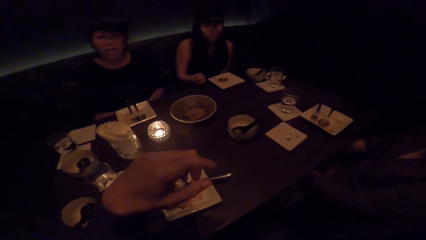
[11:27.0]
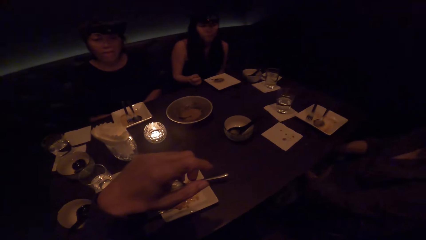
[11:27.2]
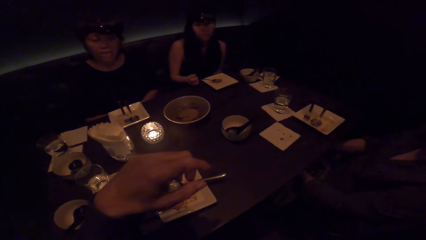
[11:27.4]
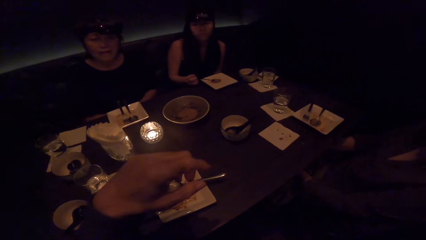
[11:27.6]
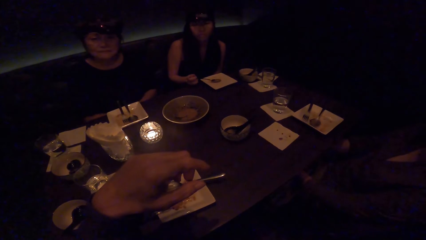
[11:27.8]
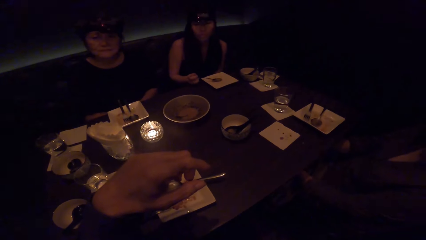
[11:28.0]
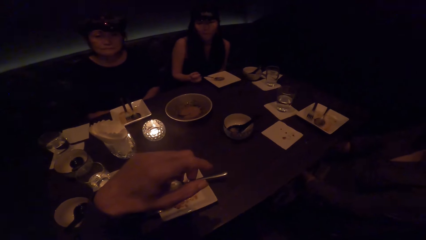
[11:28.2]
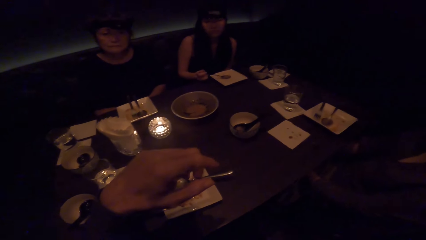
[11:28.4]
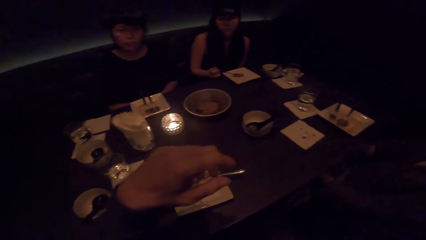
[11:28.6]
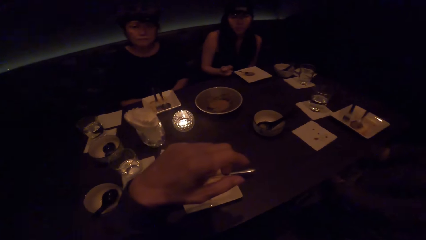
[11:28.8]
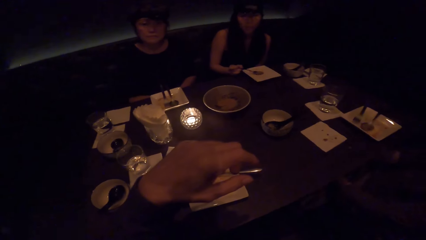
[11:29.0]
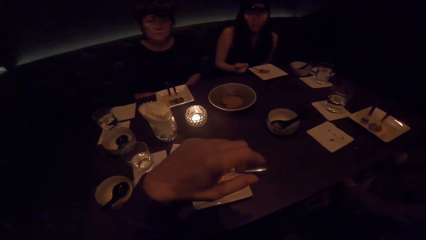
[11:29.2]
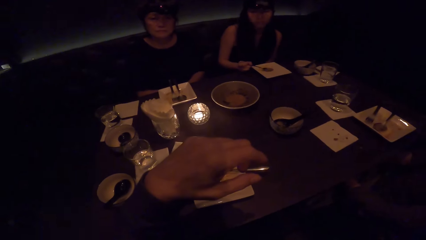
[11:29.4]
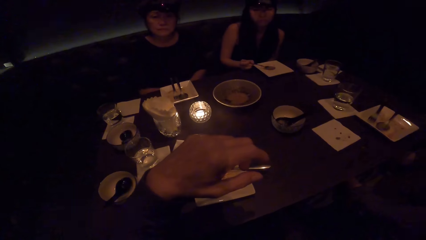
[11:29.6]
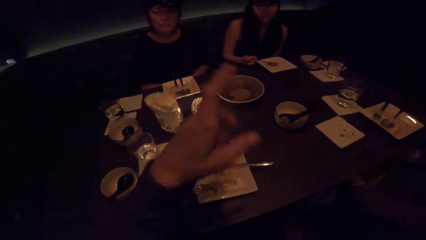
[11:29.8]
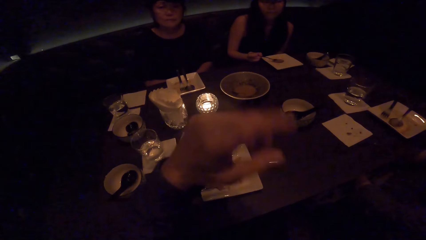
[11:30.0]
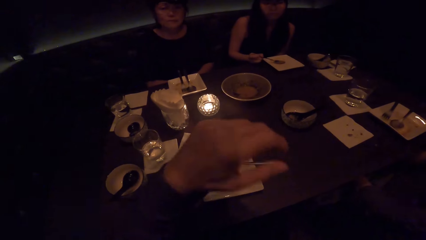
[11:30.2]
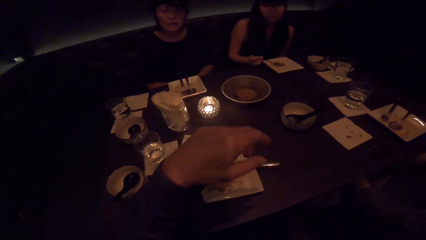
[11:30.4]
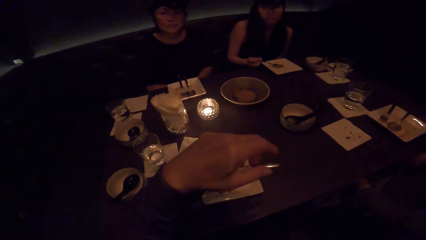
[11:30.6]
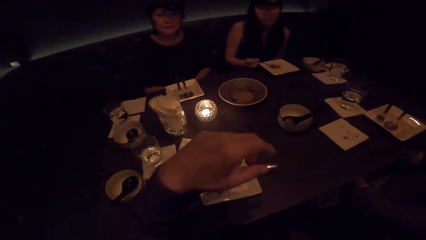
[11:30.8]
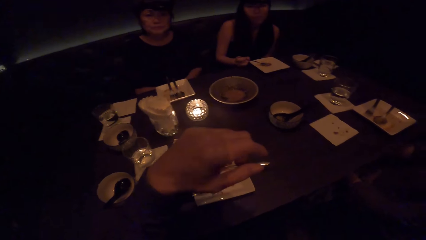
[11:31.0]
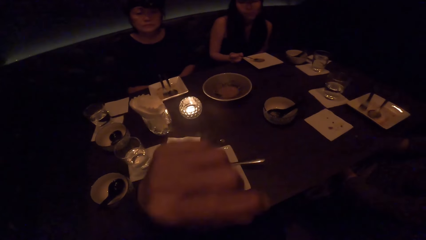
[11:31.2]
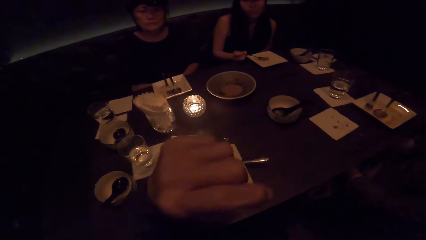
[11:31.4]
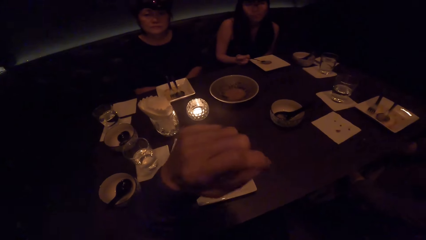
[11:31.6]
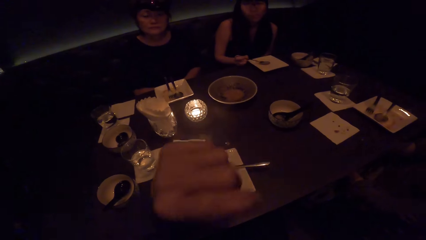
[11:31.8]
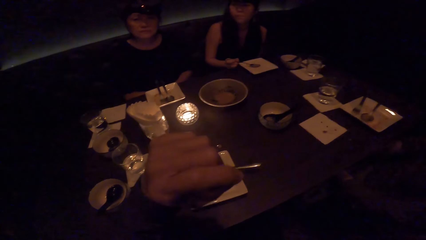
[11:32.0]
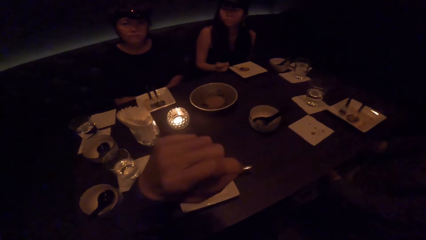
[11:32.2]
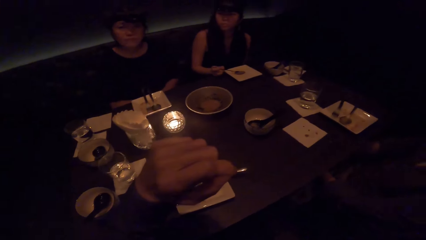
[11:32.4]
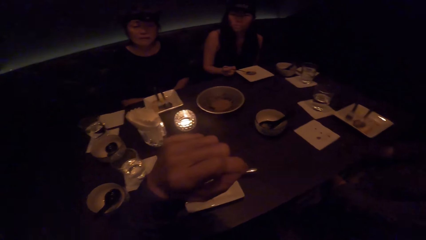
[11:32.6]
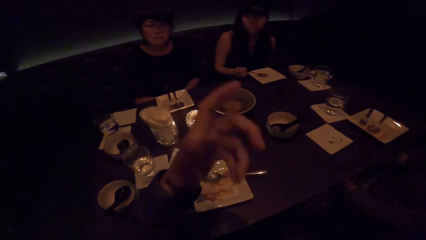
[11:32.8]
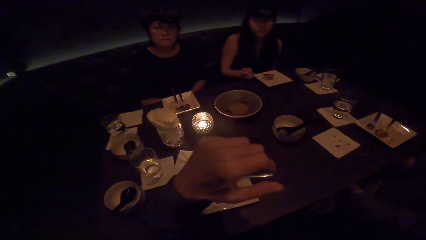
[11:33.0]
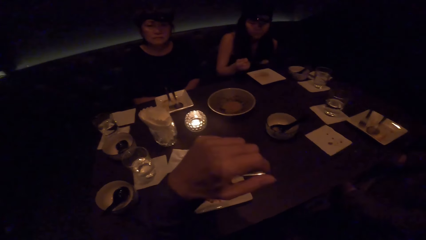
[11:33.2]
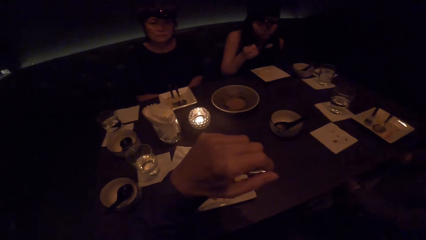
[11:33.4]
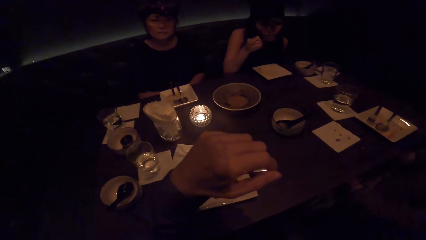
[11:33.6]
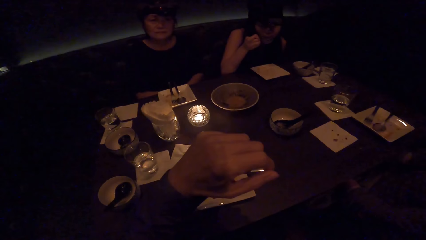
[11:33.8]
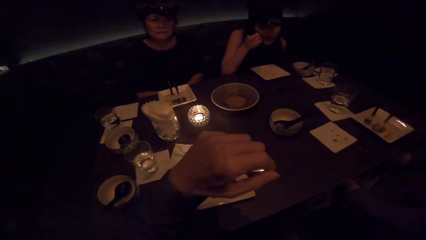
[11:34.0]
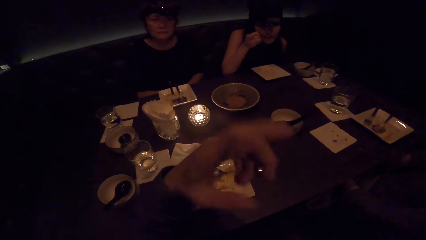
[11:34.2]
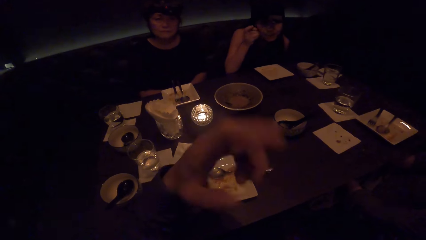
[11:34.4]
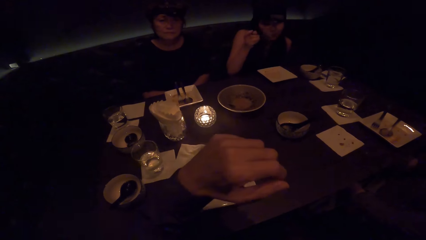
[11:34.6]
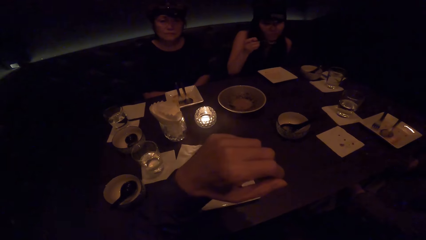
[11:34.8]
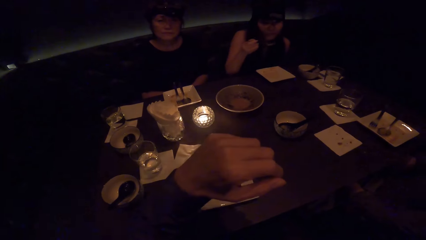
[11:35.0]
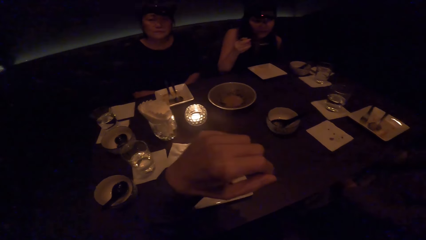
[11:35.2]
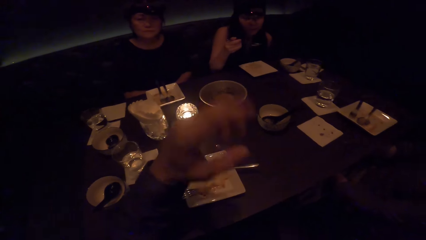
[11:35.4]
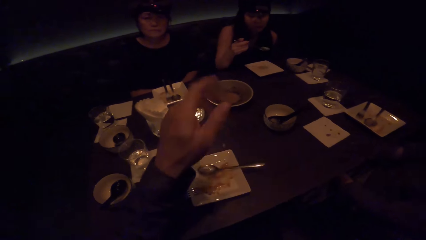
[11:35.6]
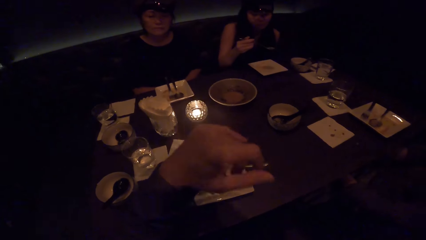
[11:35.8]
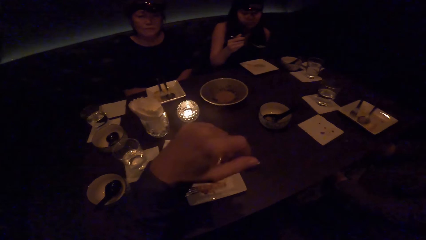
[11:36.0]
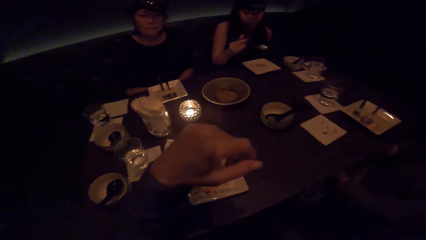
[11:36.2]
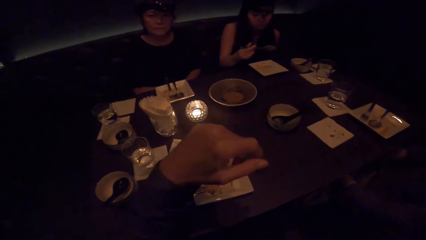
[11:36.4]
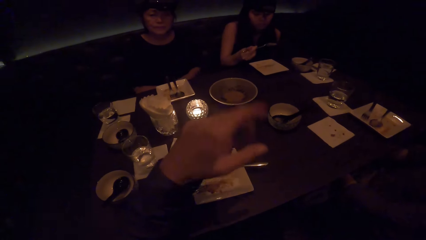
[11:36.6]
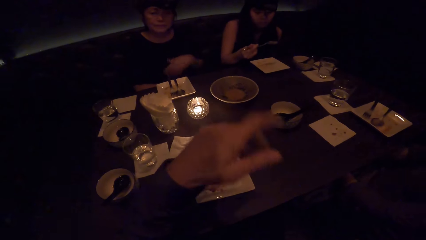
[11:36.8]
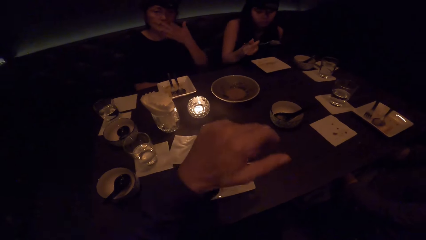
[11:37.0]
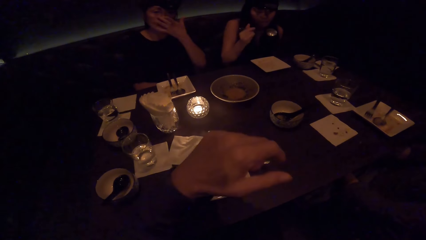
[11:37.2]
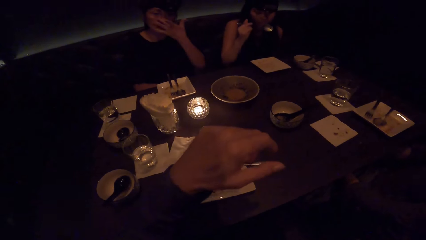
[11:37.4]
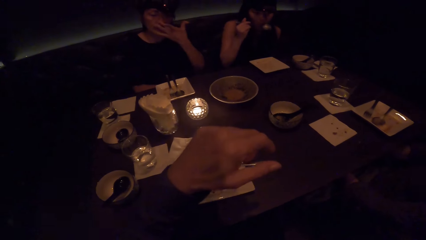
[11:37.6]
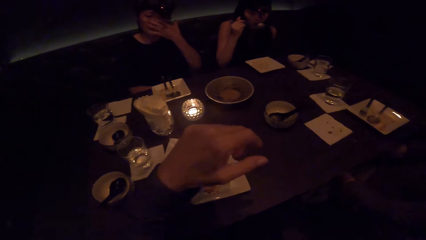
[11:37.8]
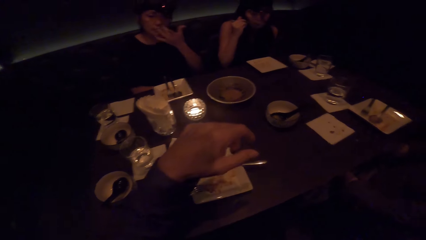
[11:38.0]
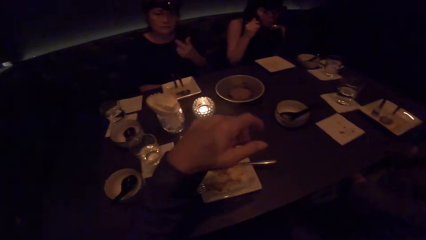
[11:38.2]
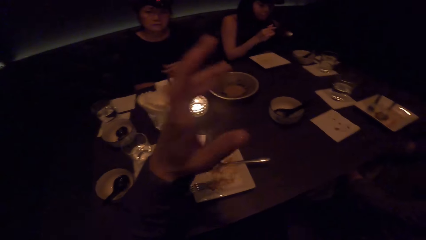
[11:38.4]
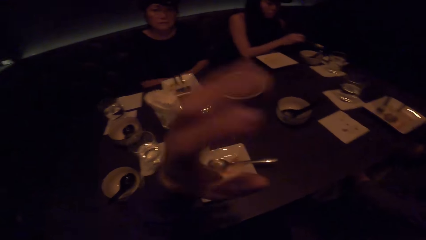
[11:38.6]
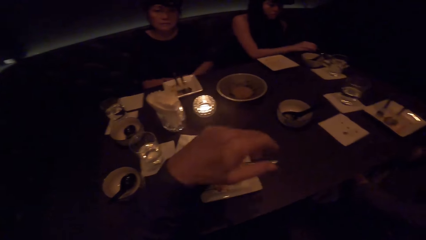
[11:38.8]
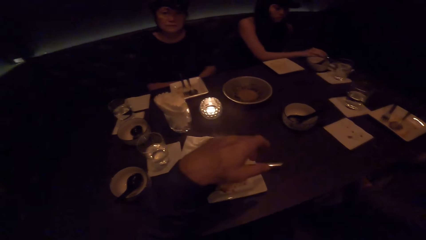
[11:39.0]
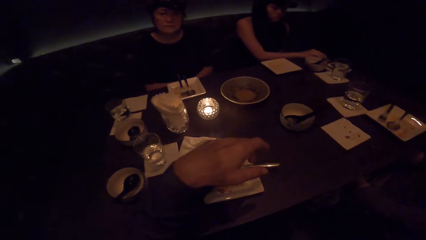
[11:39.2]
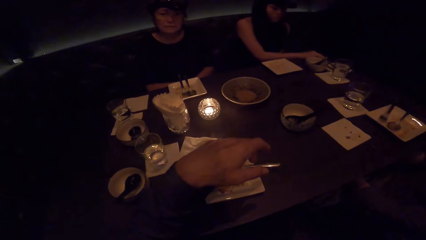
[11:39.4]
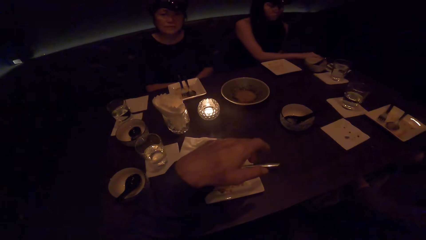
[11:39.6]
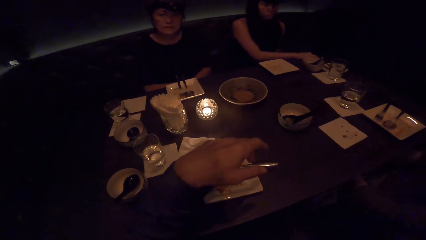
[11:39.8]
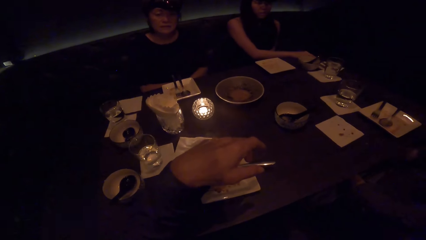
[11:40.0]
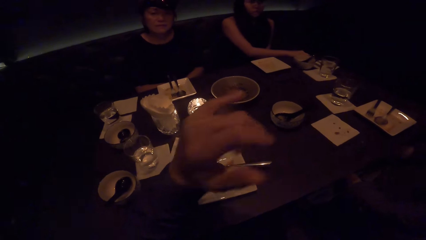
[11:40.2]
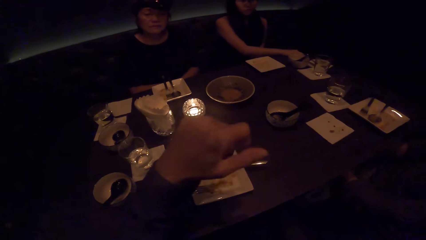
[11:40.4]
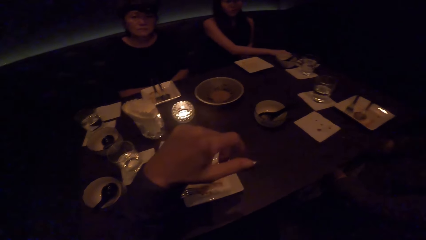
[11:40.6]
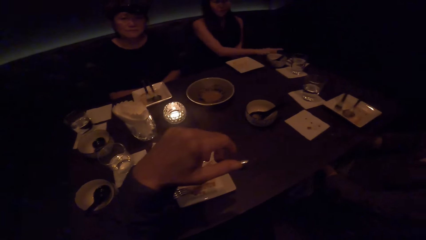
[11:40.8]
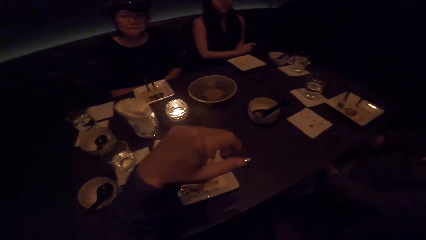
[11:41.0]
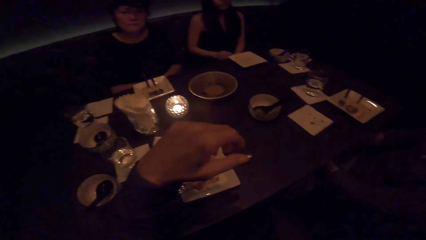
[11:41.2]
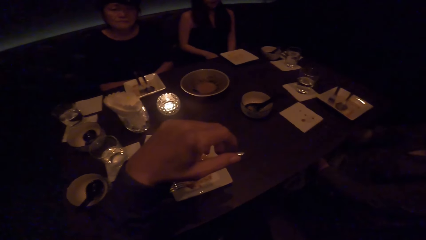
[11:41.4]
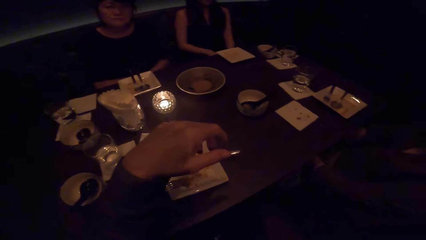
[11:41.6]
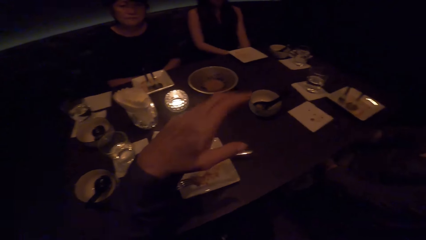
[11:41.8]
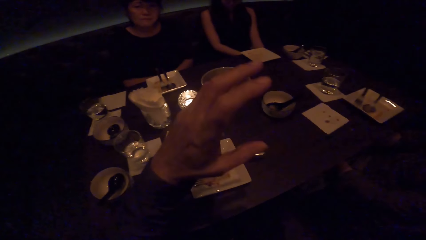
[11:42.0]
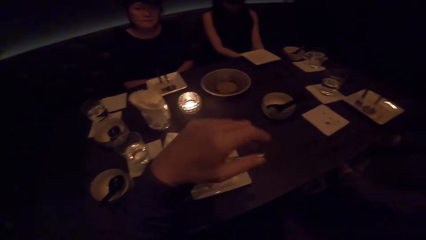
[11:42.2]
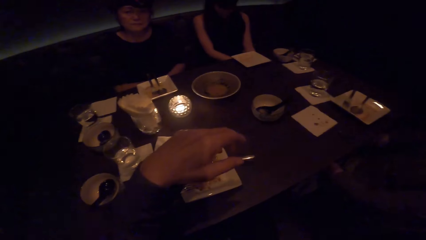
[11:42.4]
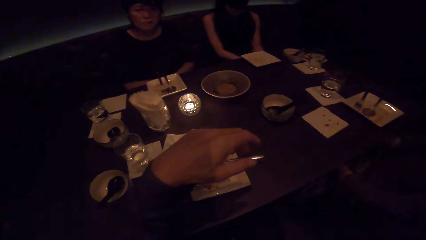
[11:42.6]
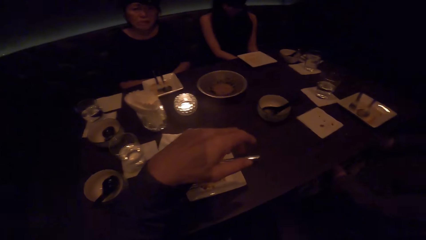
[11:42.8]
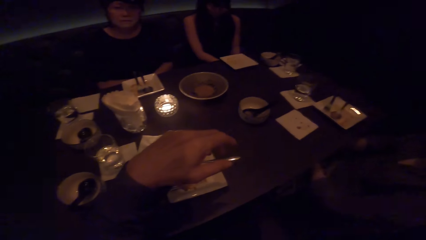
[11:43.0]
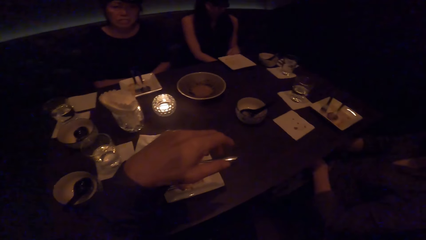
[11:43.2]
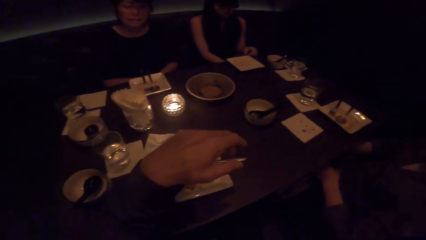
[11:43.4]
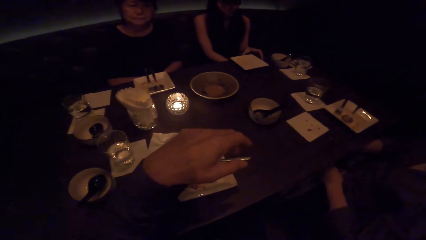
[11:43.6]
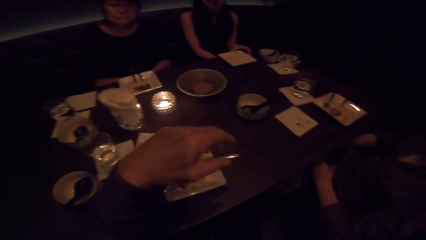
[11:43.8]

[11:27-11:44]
A woman eats. Another woman moves her hand. The camera wearer moves the hand.
